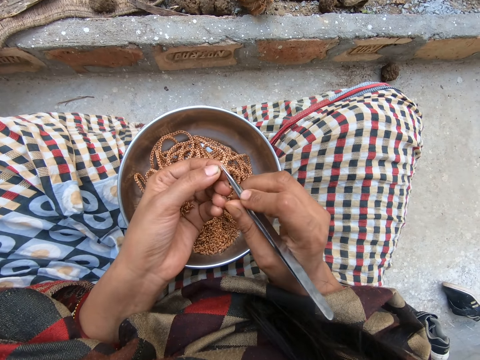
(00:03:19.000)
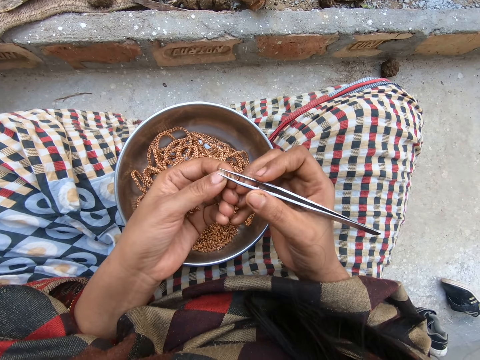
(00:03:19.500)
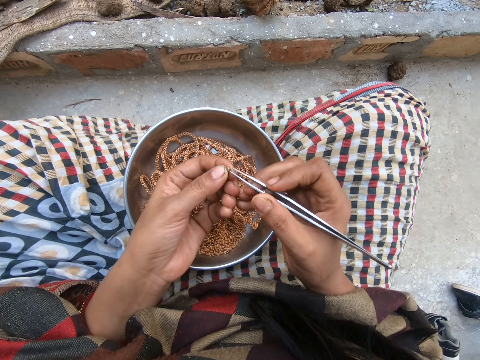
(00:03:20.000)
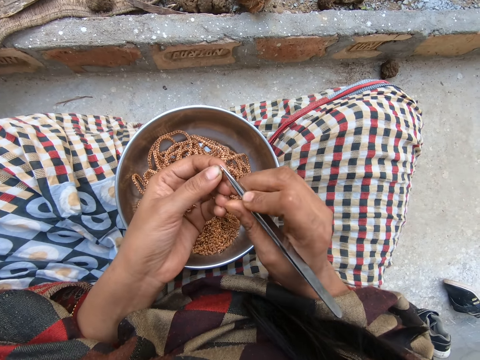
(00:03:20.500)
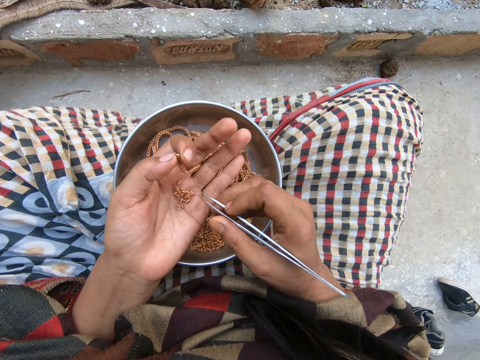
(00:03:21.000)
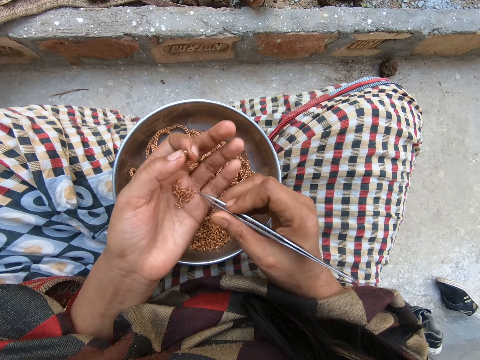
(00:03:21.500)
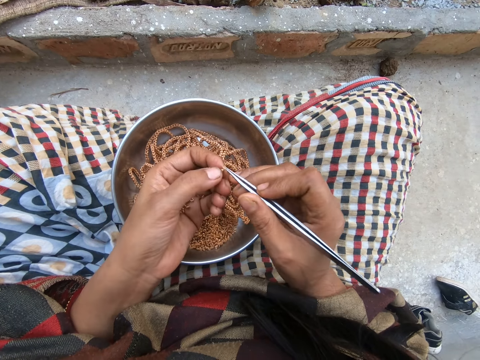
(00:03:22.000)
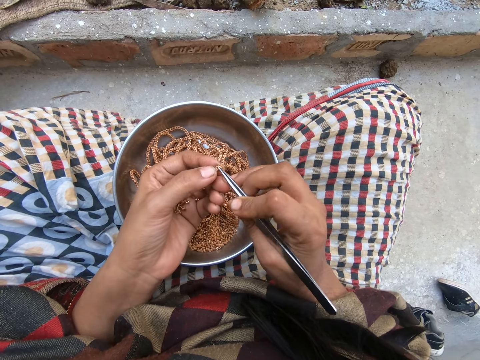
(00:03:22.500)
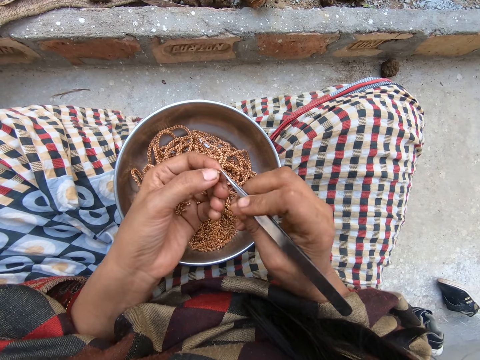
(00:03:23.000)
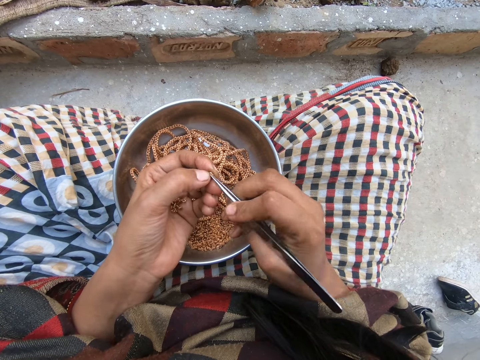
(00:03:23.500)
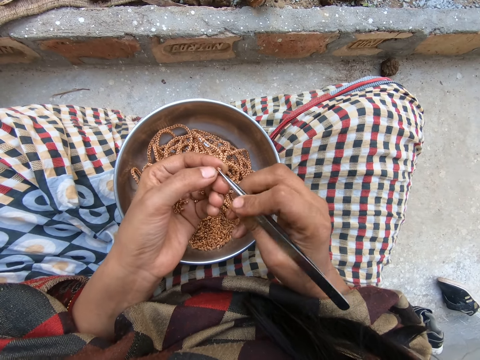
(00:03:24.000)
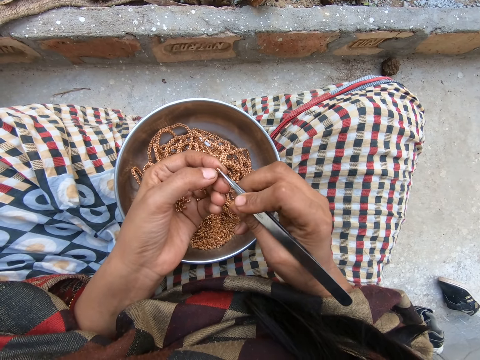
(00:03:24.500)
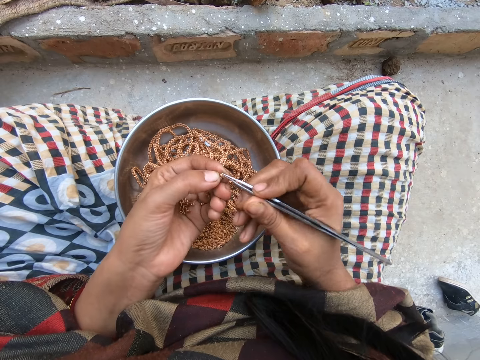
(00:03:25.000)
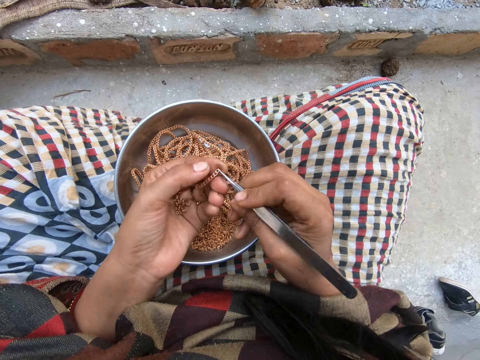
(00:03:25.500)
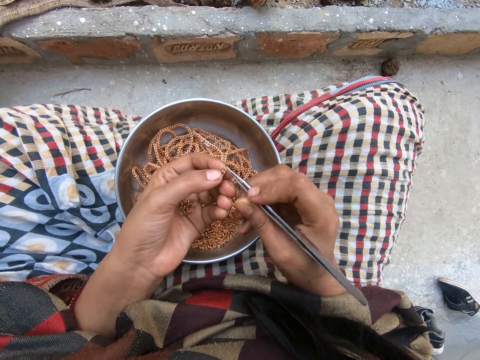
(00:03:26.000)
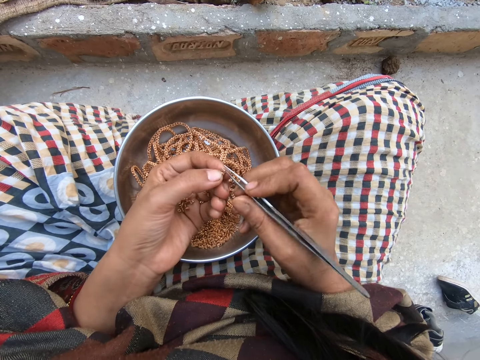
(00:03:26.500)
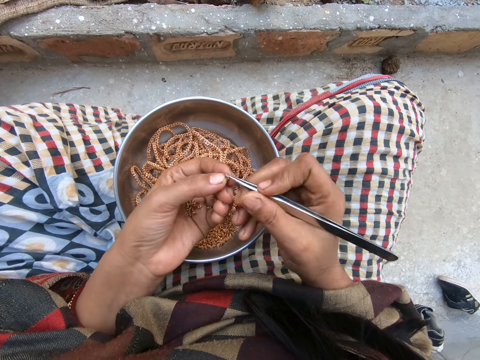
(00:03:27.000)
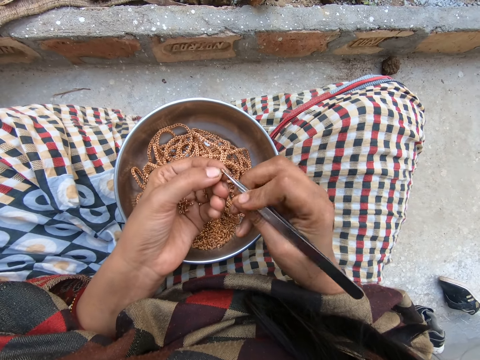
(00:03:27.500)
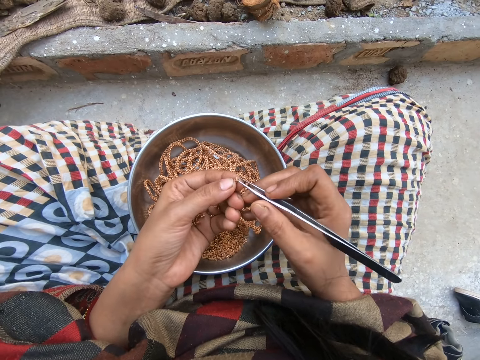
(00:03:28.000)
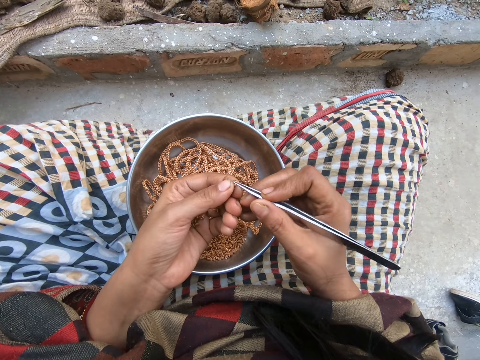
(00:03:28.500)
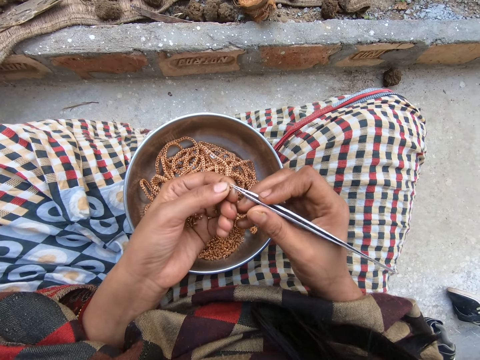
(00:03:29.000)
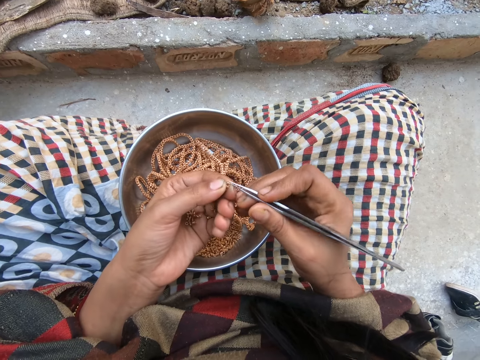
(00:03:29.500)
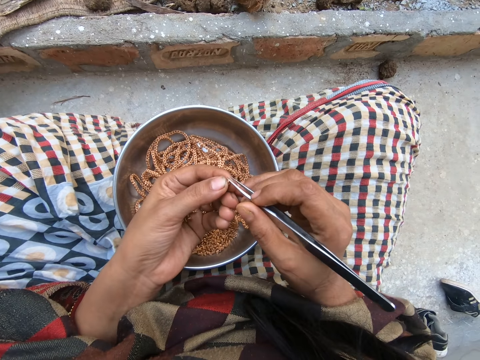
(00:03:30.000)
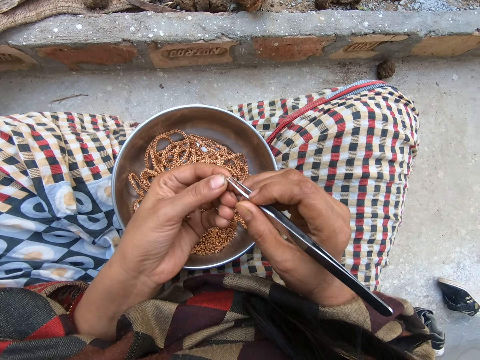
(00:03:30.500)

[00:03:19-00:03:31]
The camera wearer picks a piece of metal from her left hand with the tweezers in her right hand. She joins the piece of metal to the jewelry with the tweezers with her right hand.

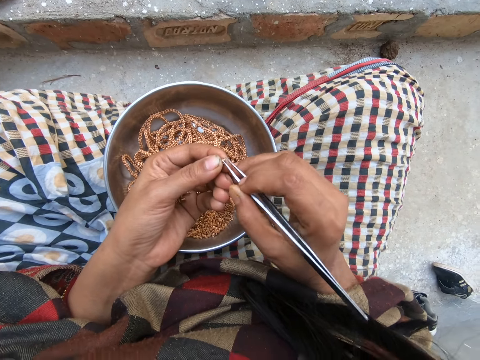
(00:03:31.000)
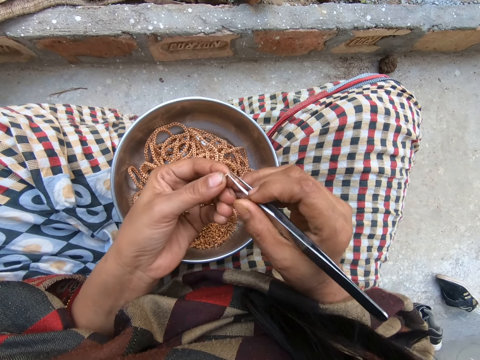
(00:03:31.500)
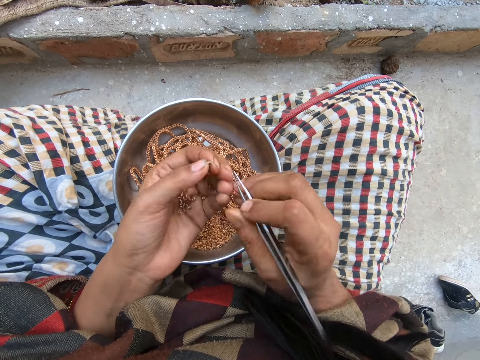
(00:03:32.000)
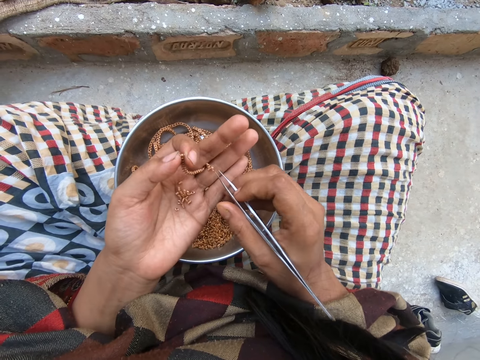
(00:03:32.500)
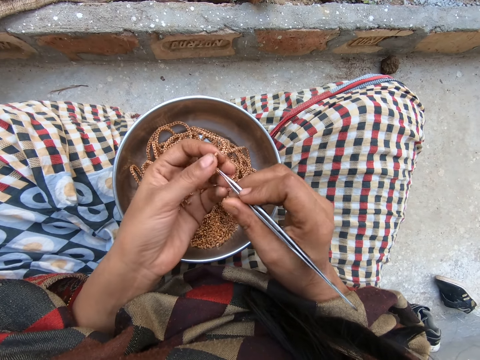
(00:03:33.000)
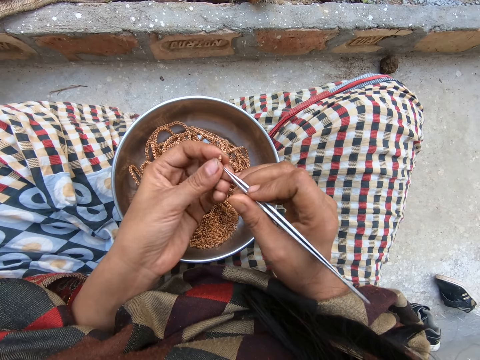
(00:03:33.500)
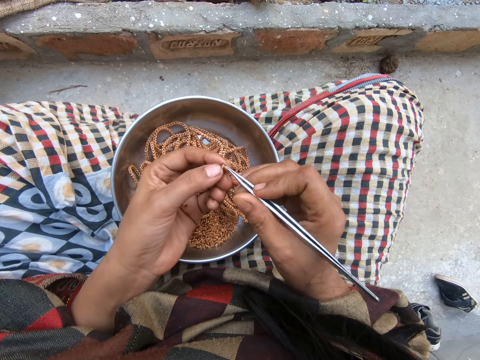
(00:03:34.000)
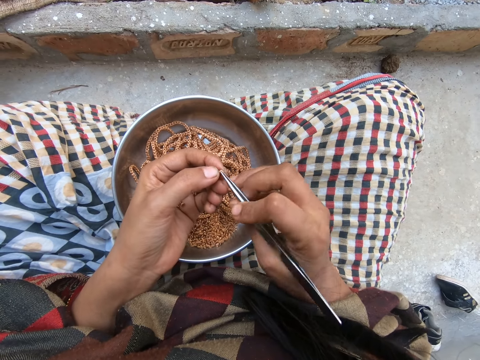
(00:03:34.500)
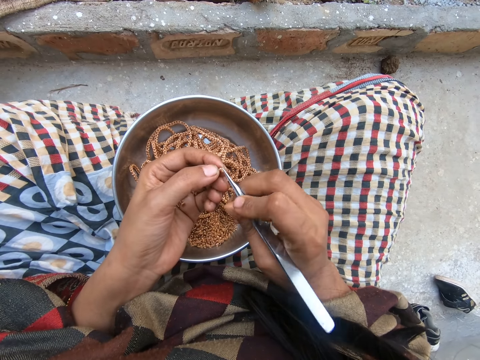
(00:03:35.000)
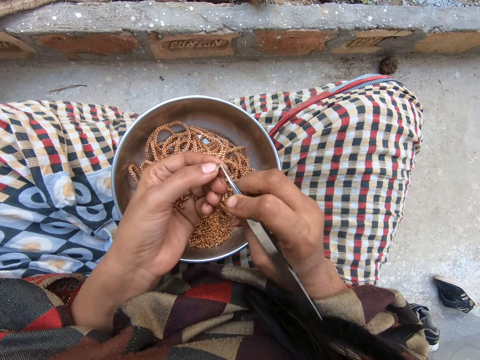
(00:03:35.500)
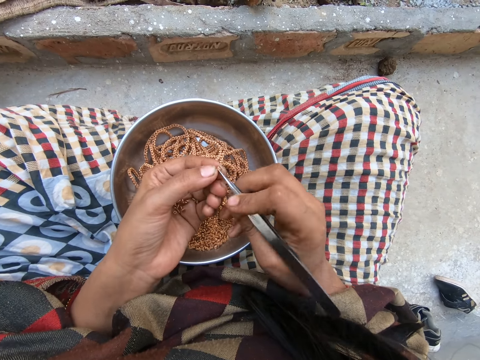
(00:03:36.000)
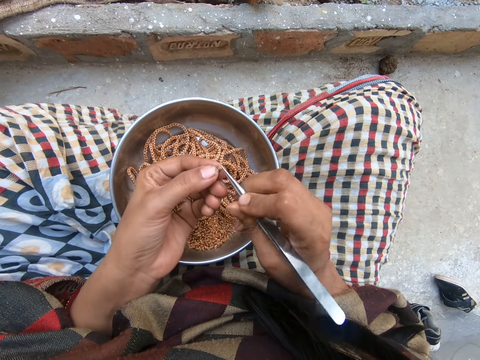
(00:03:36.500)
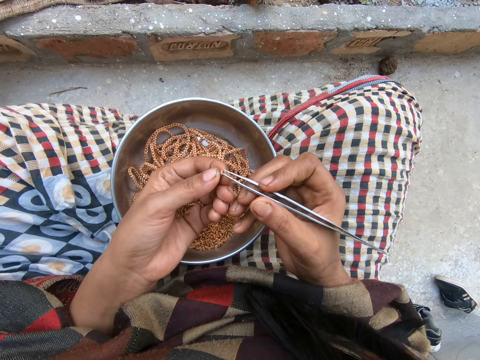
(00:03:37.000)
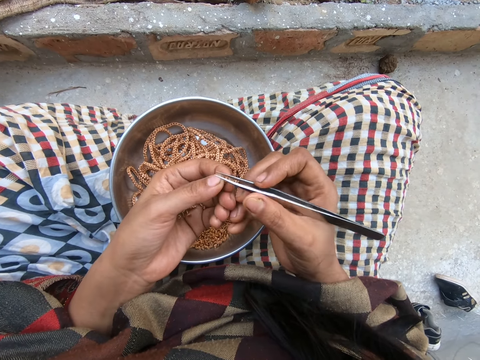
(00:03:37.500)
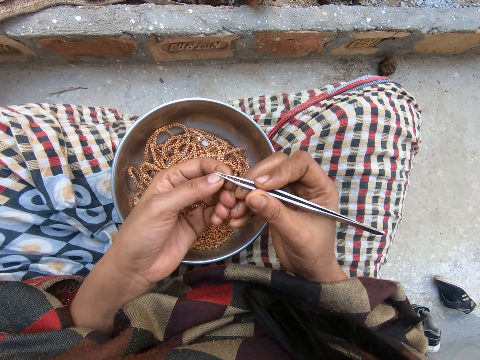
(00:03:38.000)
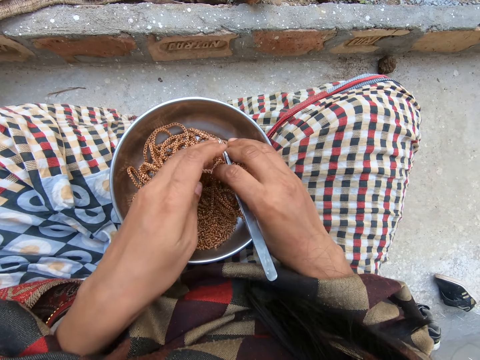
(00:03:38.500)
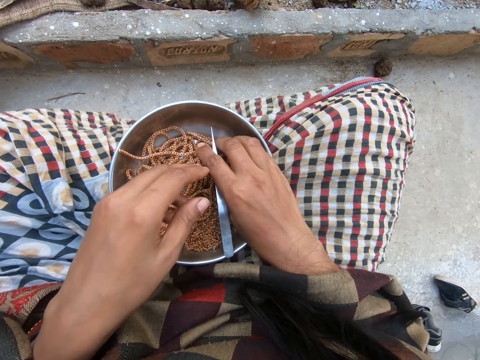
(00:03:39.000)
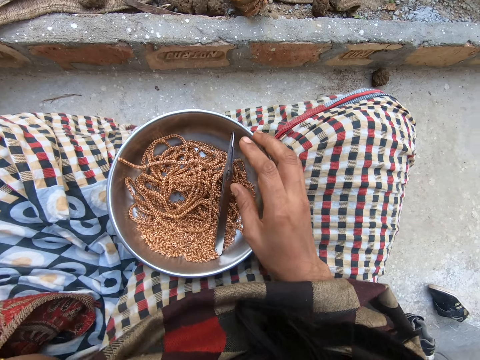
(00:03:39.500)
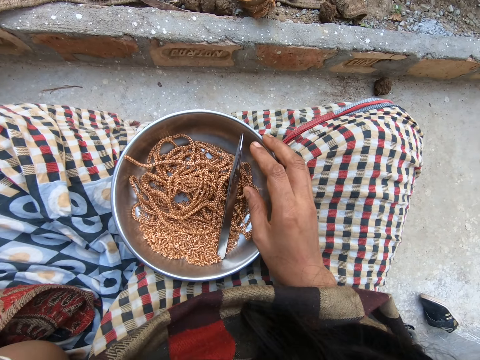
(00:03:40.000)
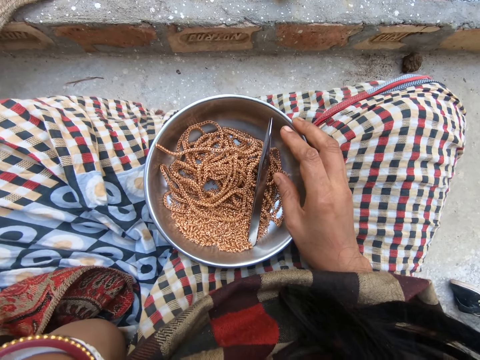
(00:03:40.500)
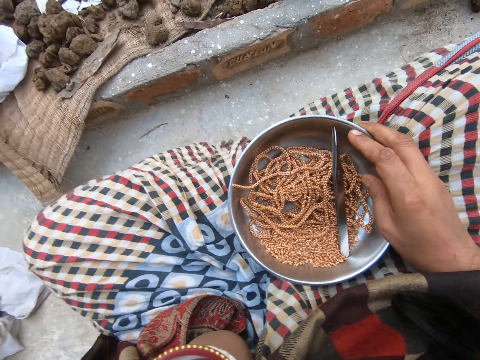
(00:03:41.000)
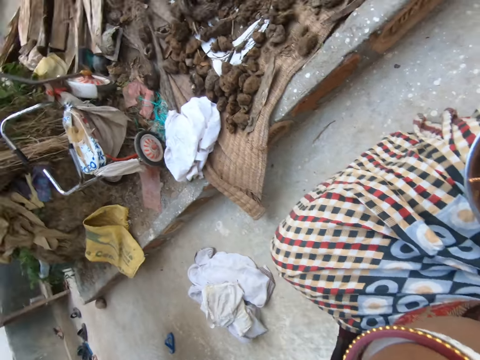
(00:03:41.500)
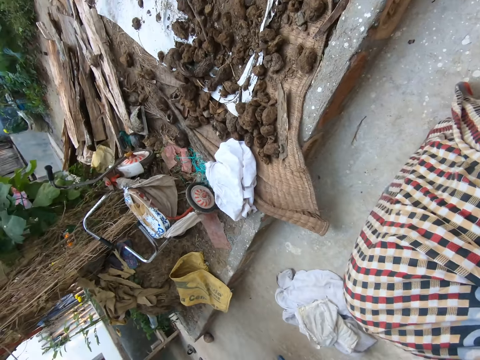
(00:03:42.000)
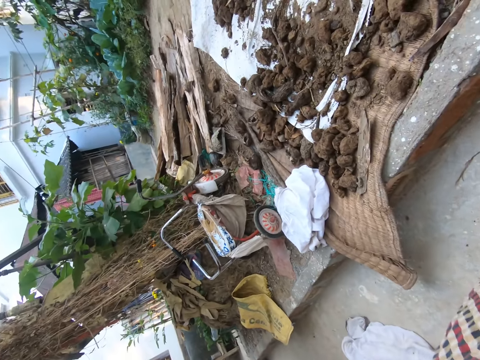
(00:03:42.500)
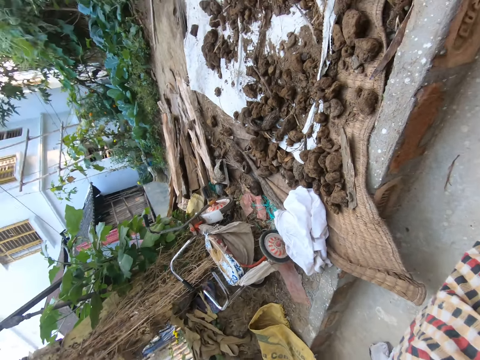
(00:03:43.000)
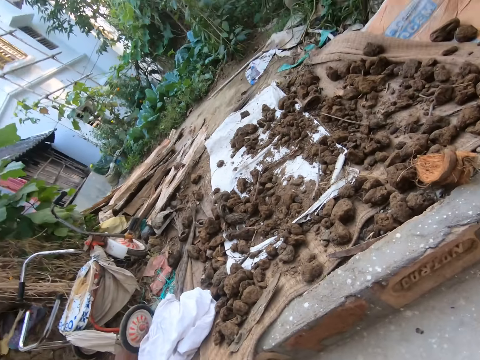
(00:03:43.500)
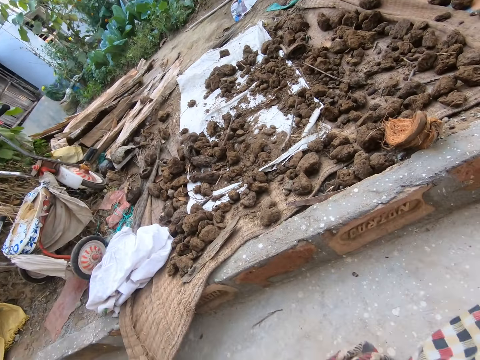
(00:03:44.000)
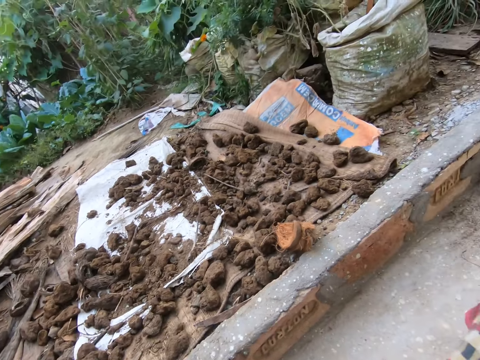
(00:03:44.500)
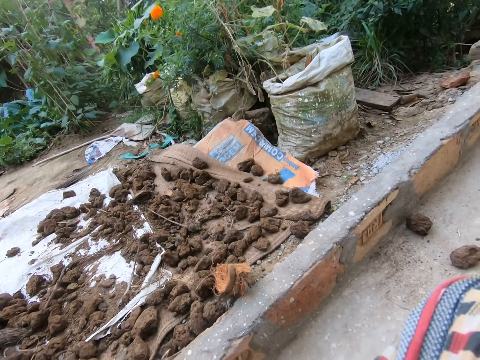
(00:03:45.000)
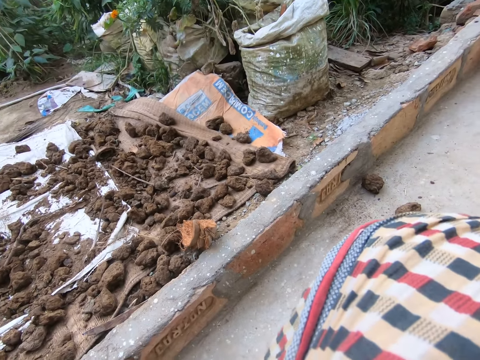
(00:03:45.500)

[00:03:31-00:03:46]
The camera wearer picks a piece of metal from her left hand with the tweezers in her right hand. She holds the piece of metal with her left hand. She joins the piece of metal to the jewelry with the tweezers with her right hand. She drops the chain, pieces of metal and tweezers in both hands into a bowl. She looks around the yard. She adjusts the camera. She looks around the yard.
